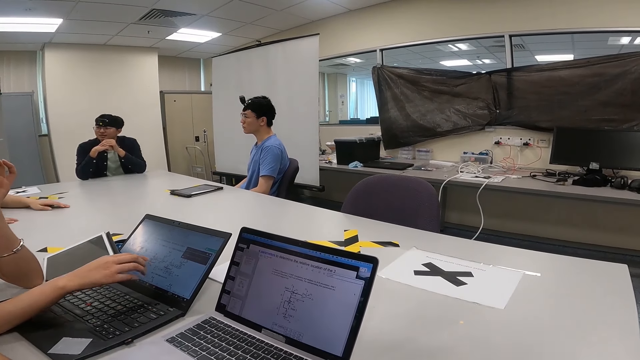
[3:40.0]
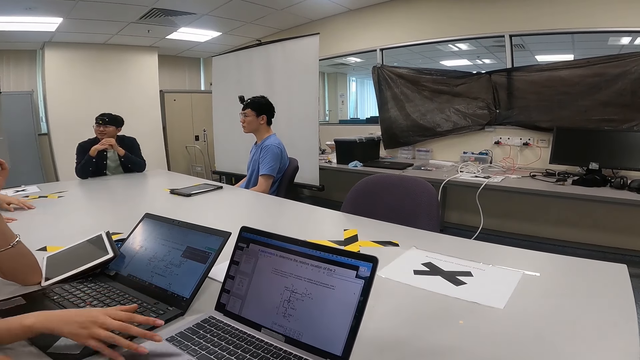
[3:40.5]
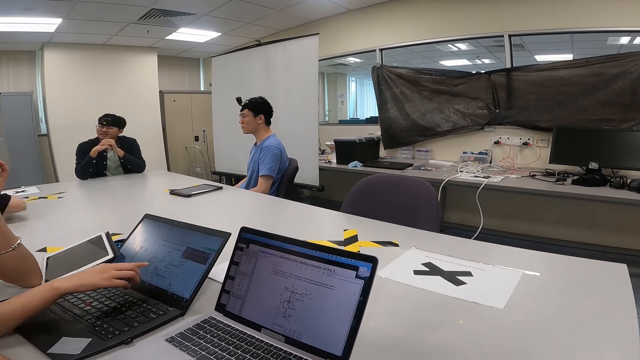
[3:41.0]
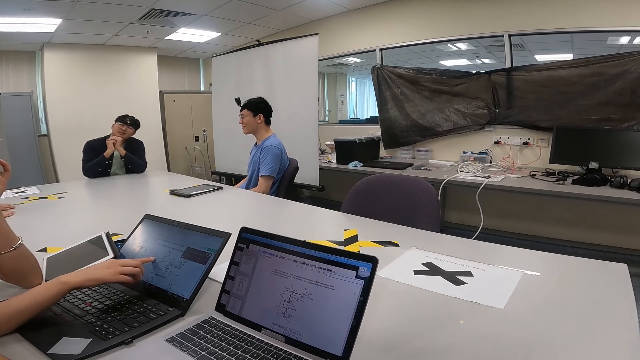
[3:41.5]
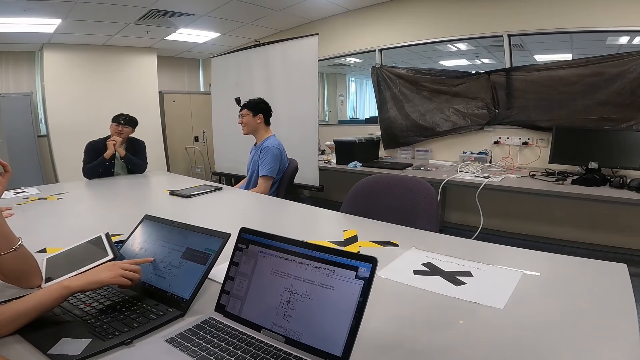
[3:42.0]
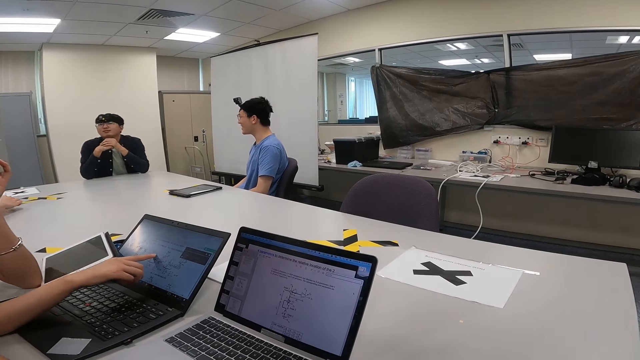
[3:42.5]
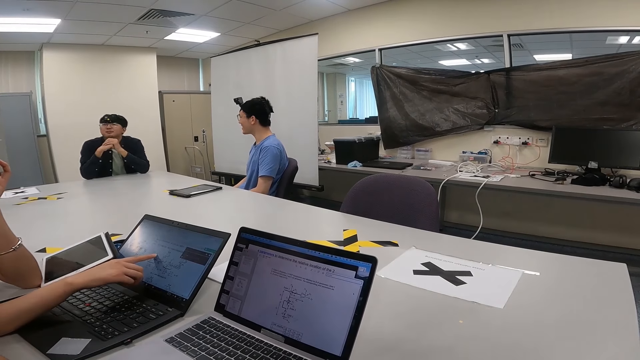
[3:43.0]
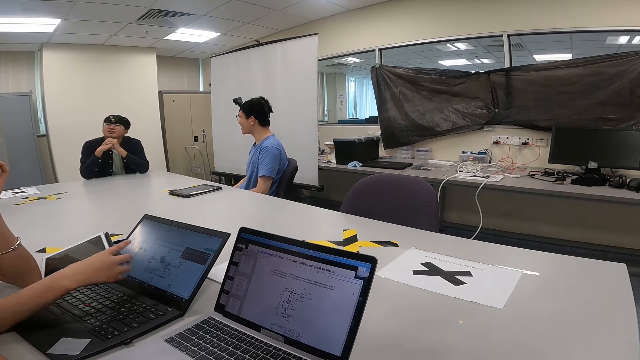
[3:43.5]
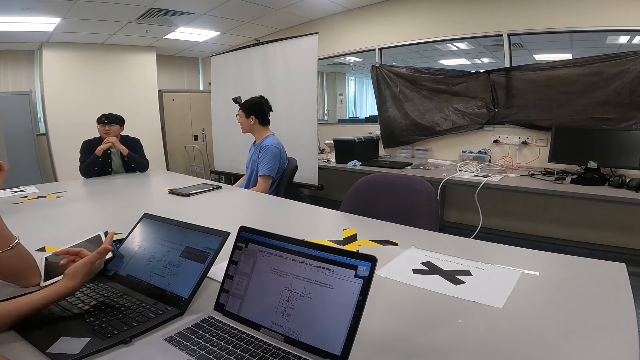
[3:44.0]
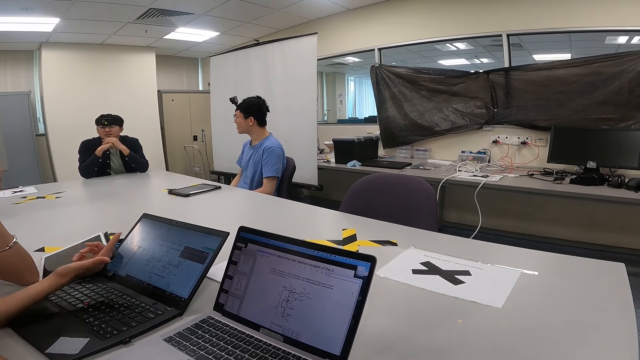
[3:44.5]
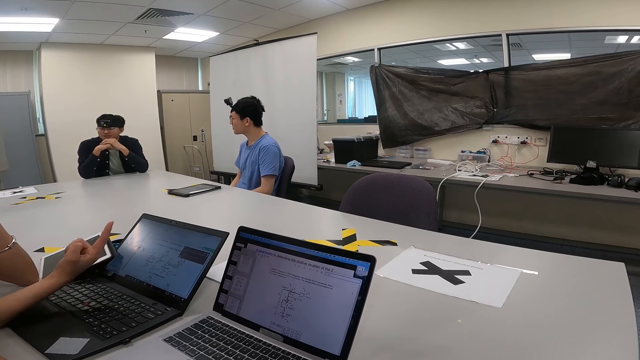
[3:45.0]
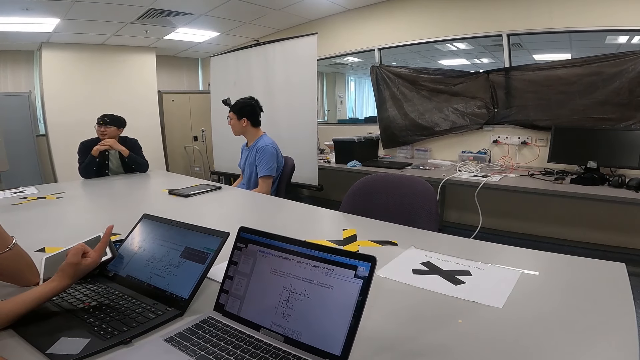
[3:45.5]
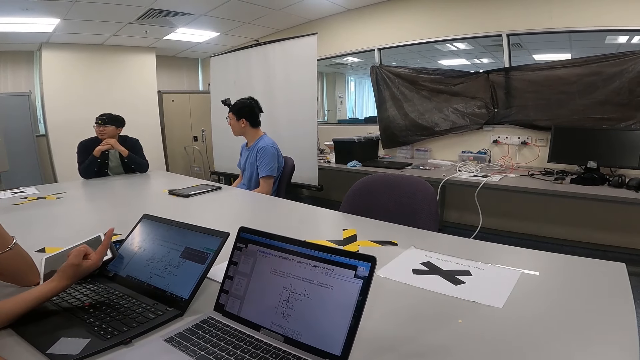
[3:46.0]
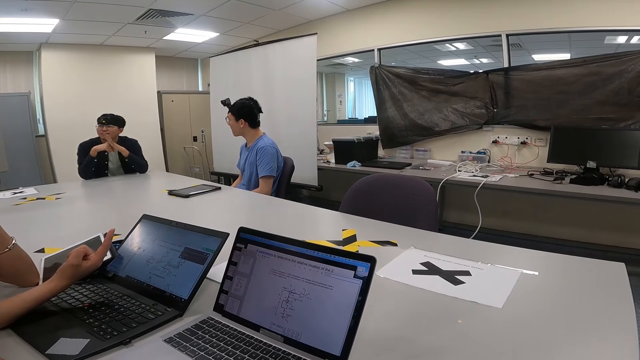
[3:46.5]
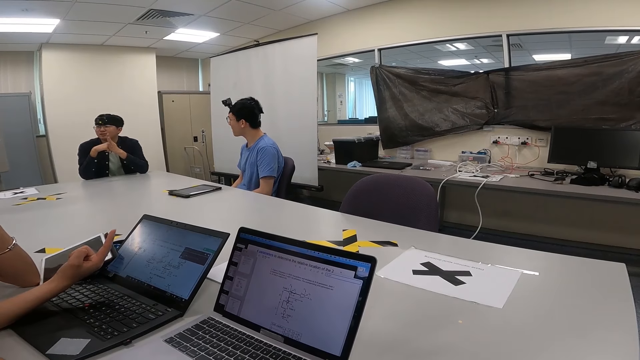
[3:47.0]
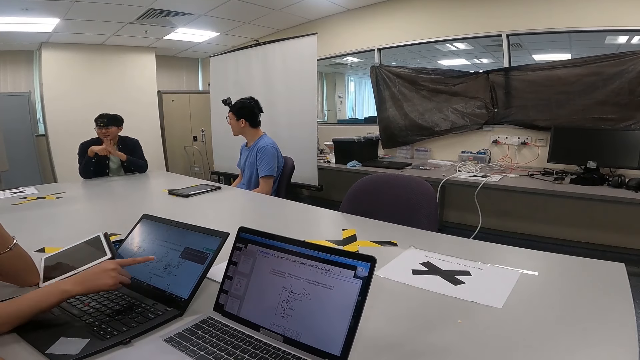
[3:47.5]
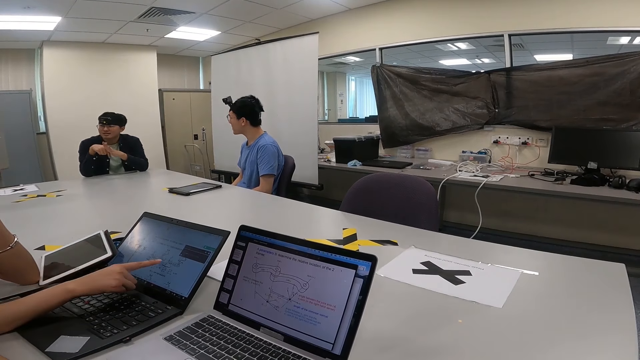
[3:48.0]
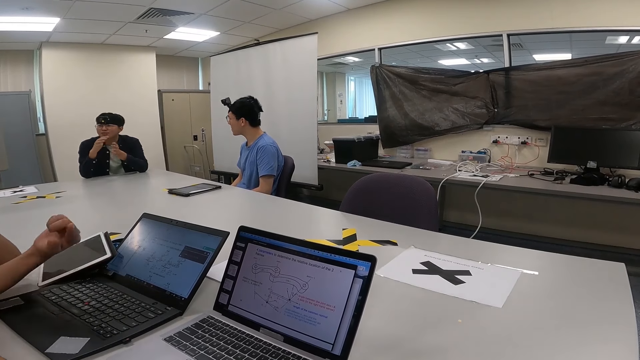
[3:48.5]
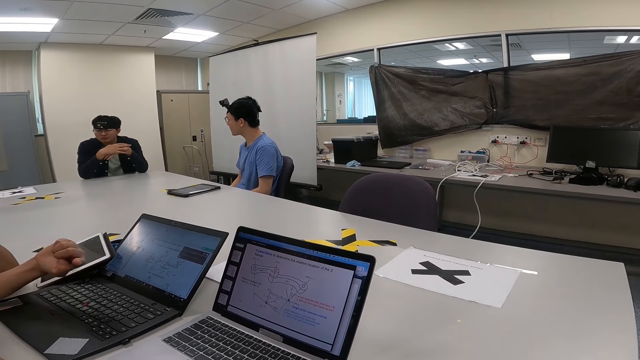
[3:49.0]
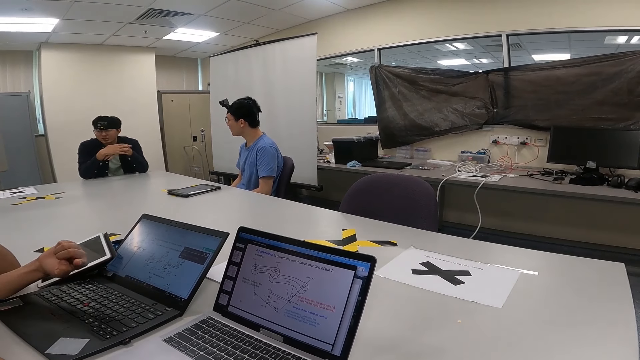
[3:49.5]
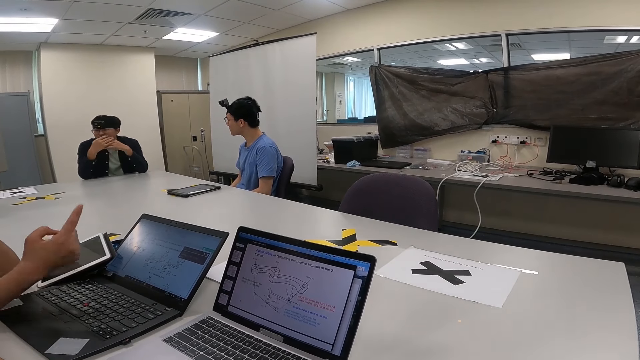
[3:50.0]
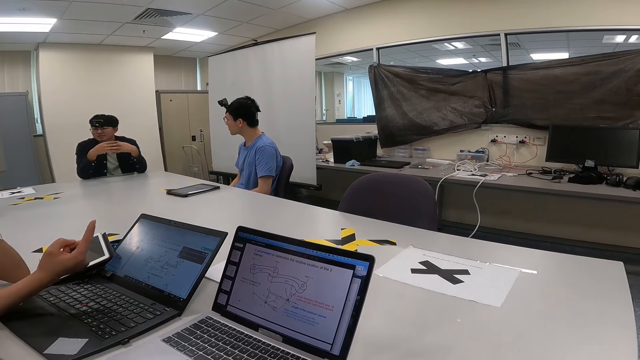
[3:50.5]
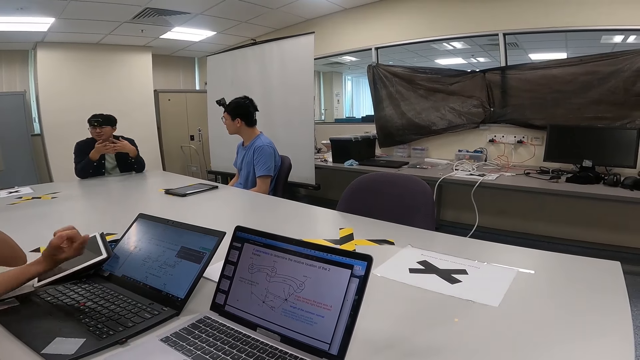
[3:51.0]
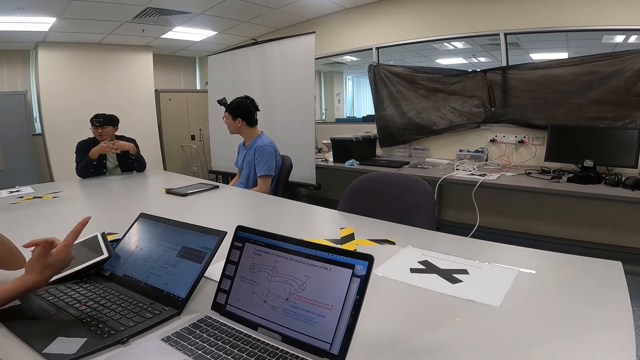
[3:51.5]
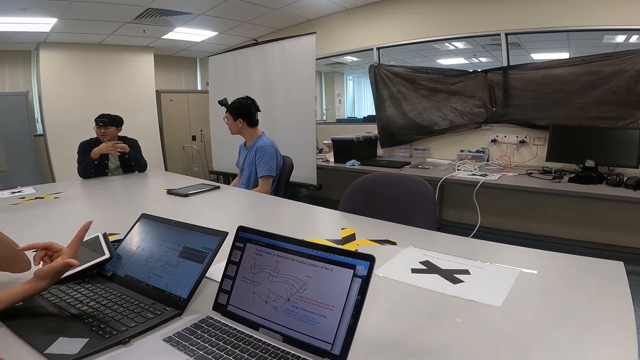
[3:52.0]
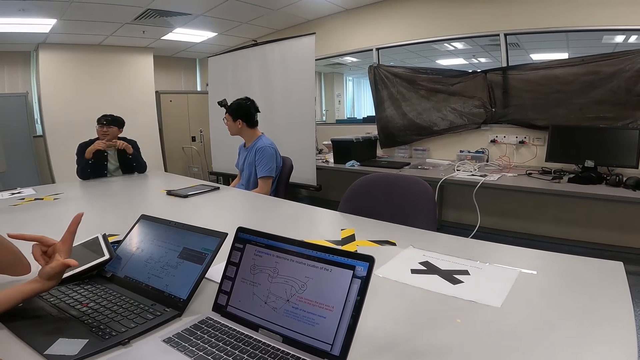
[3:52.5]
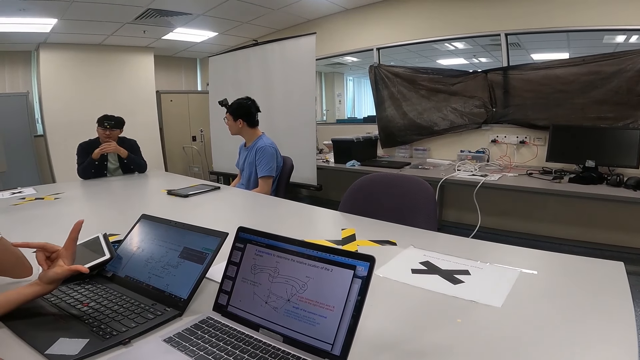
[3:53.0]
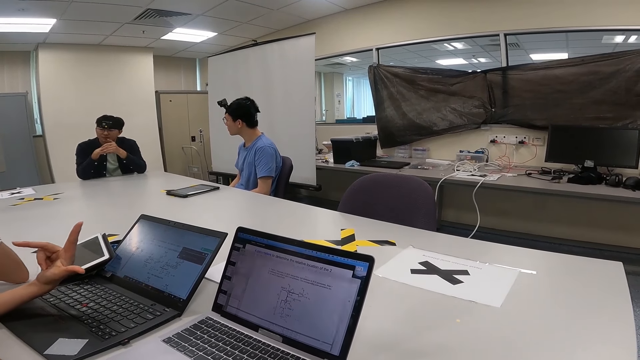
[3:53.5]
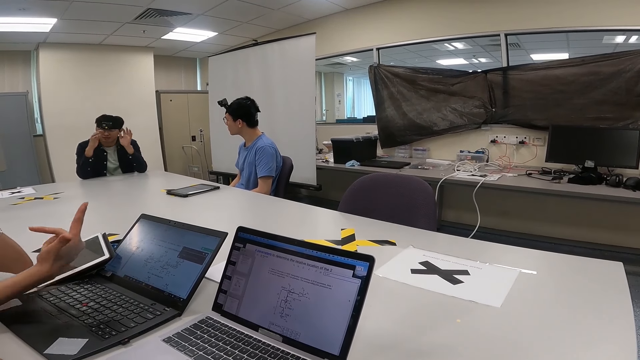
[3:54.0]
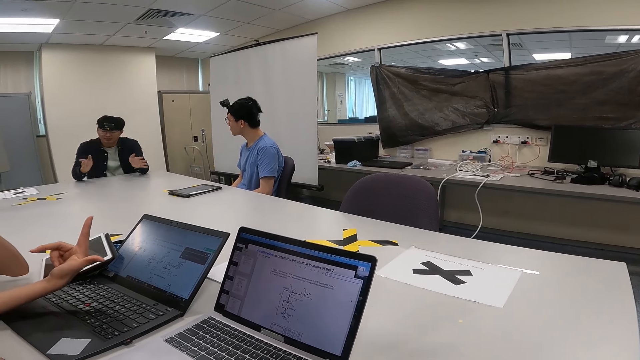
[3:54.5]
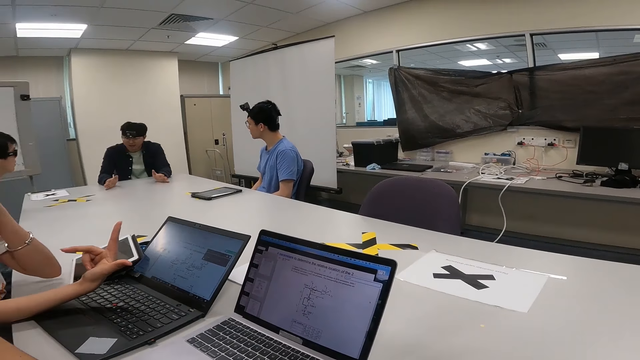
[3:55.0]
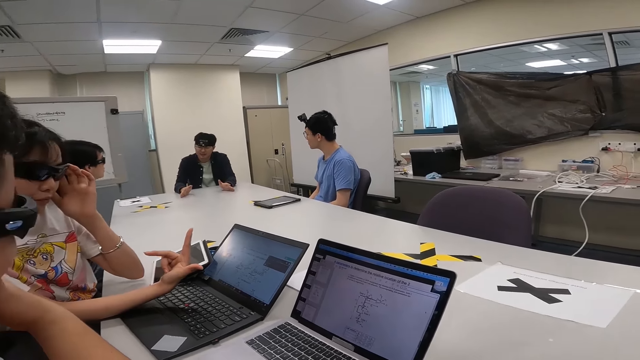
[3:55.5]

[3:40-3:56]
A woman interacts with a man.

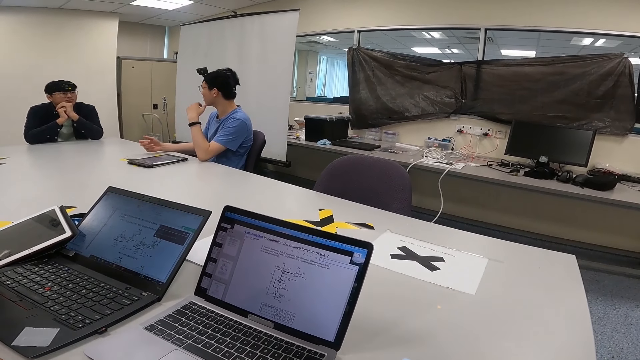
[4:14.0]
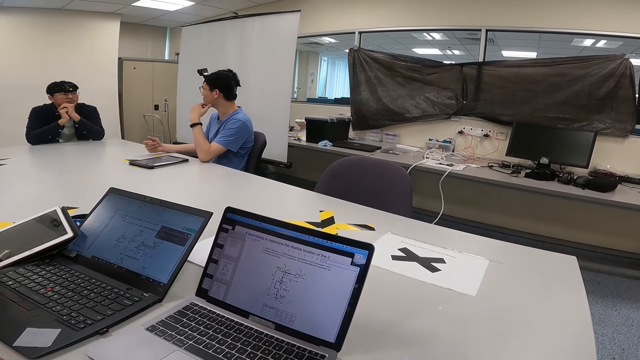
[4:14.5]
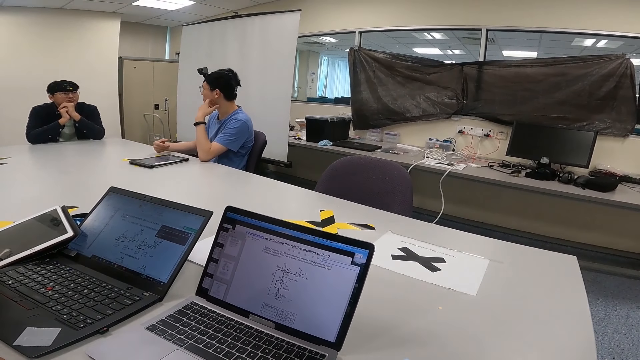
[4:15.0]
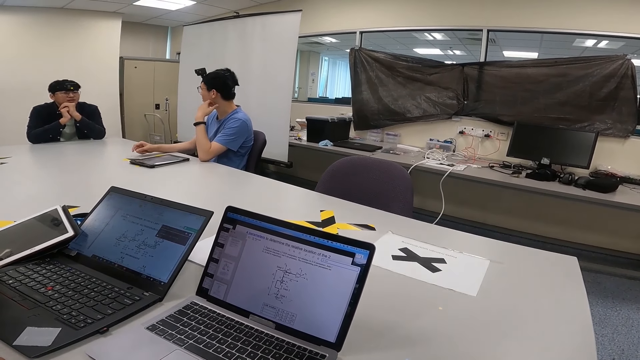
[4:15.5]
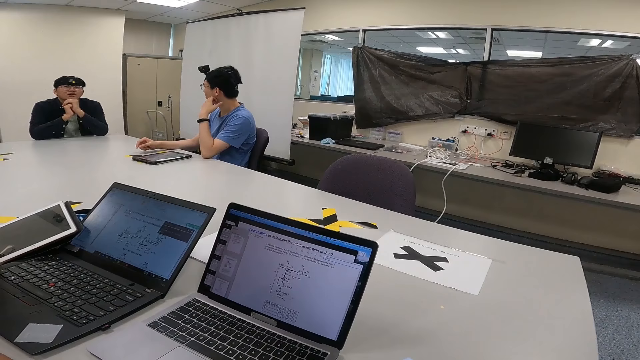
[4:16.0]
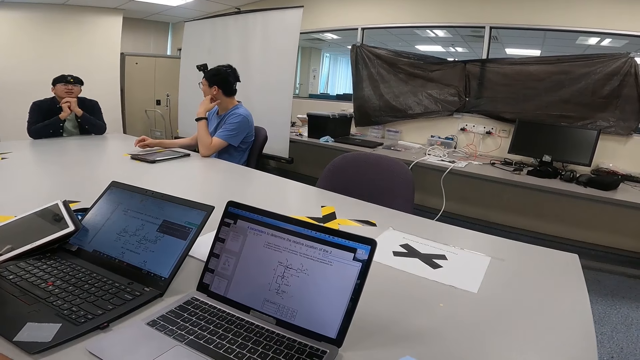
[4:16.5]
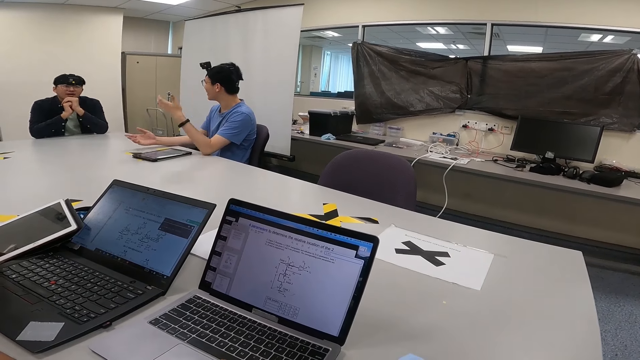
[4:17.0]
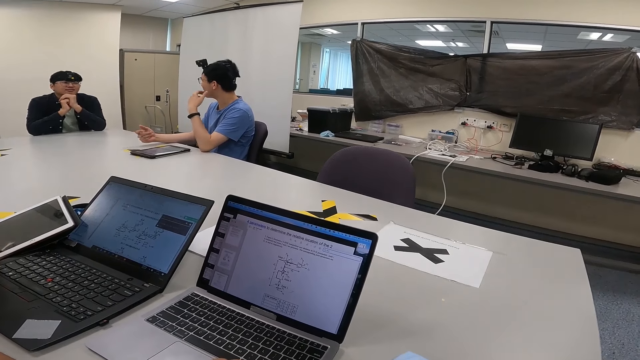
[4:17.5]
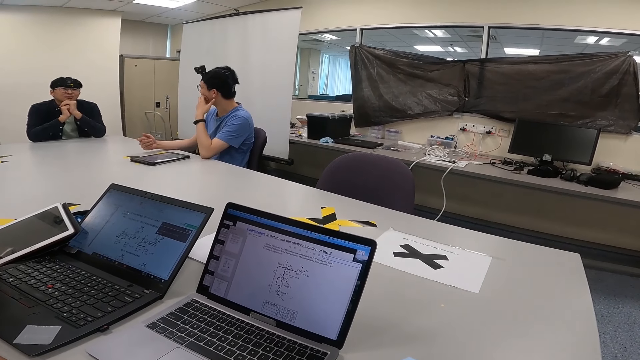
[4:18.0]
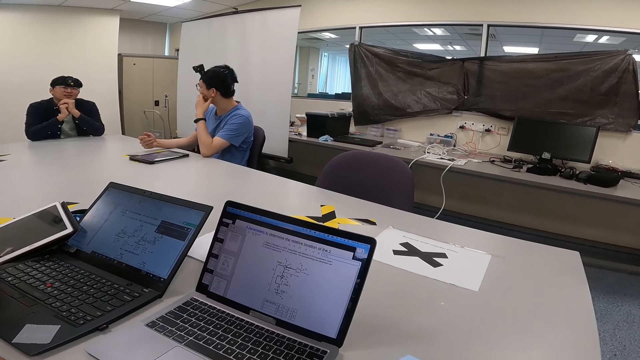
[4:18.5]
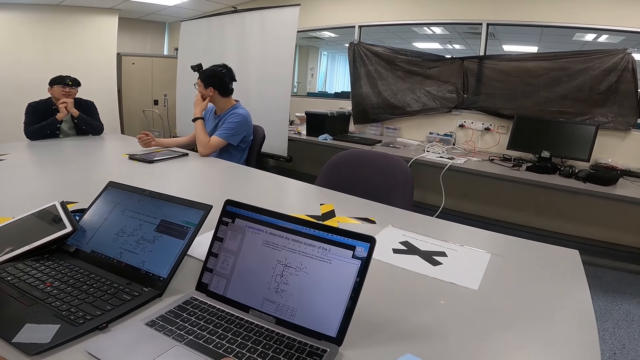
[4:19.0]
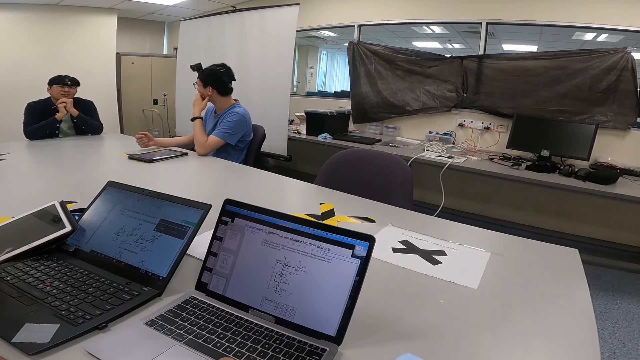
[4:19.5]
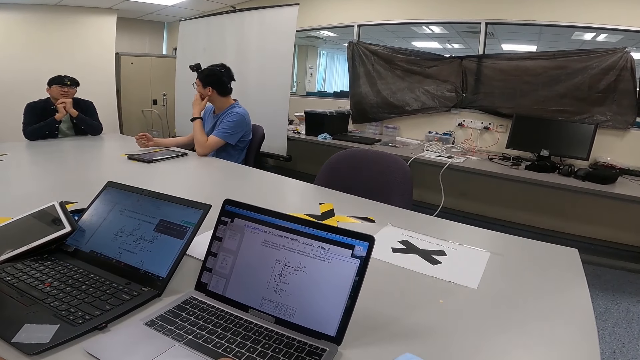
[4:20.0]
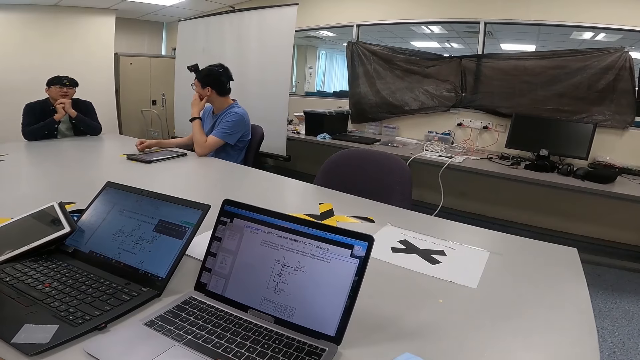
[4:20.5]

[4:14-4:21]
The camera wearer interacts with two people.
